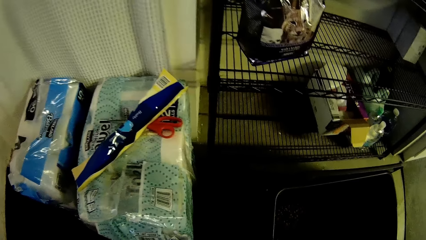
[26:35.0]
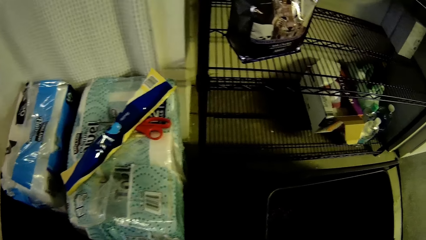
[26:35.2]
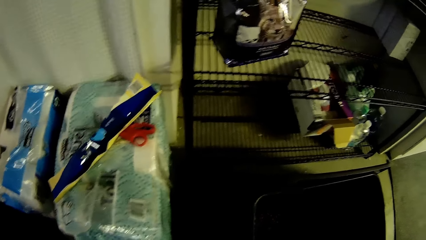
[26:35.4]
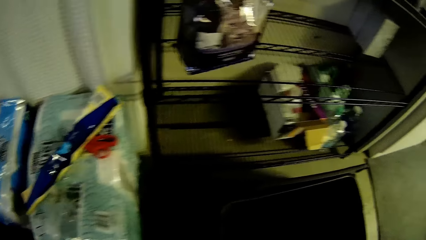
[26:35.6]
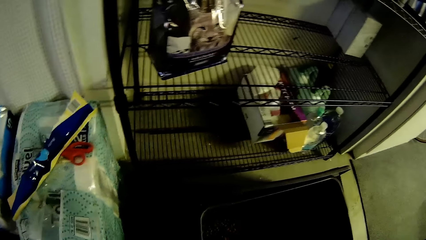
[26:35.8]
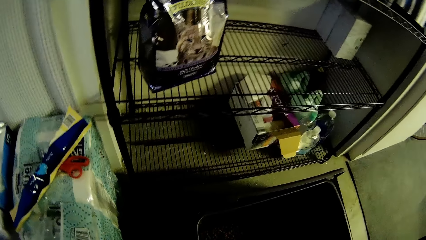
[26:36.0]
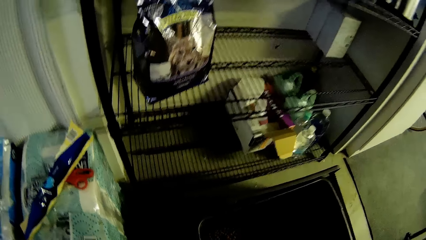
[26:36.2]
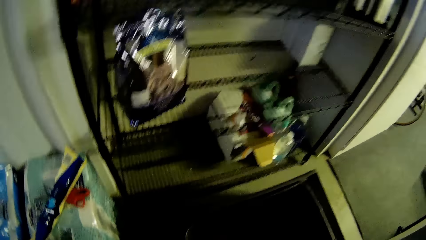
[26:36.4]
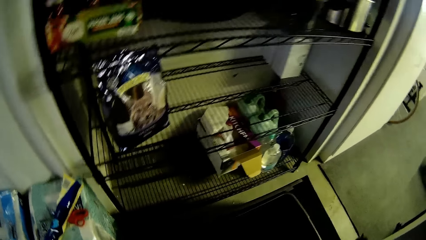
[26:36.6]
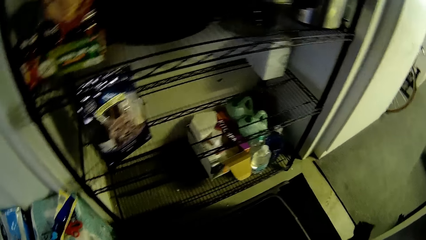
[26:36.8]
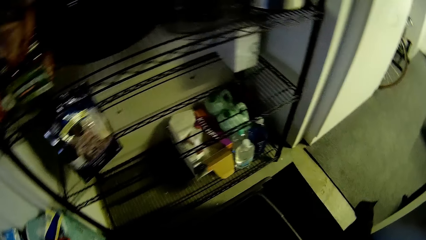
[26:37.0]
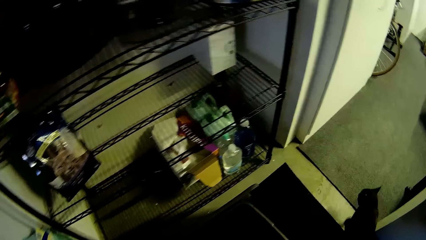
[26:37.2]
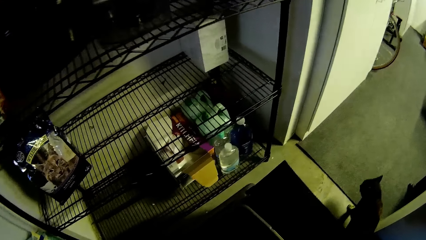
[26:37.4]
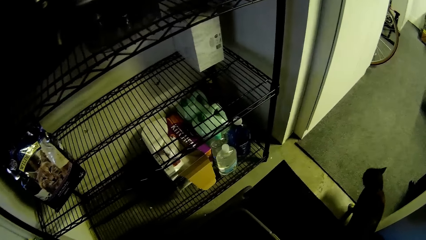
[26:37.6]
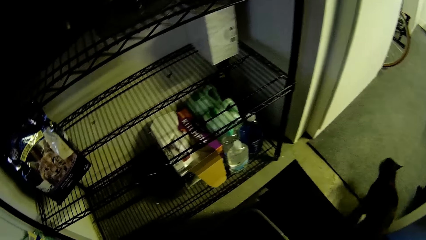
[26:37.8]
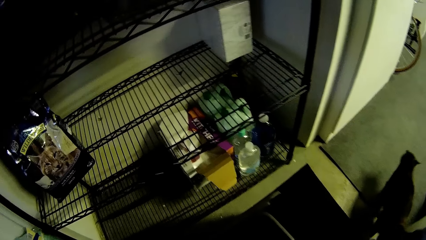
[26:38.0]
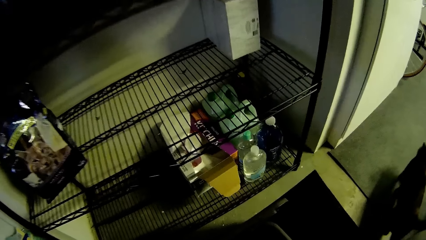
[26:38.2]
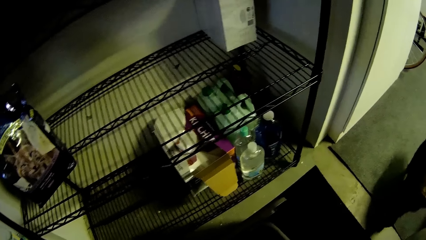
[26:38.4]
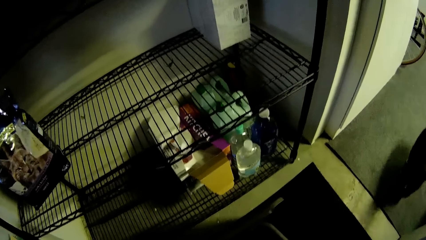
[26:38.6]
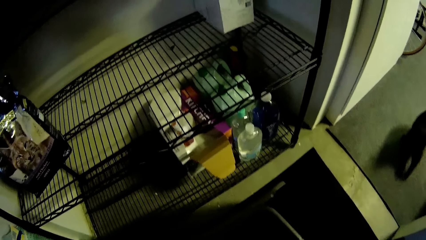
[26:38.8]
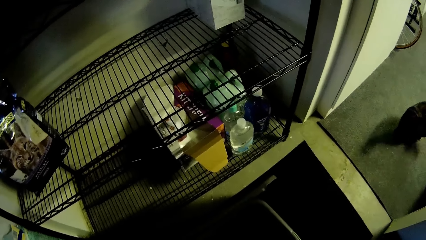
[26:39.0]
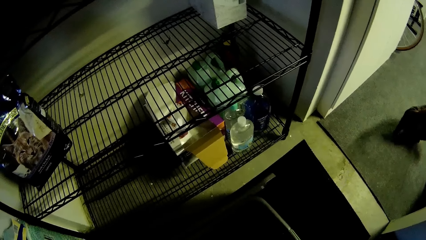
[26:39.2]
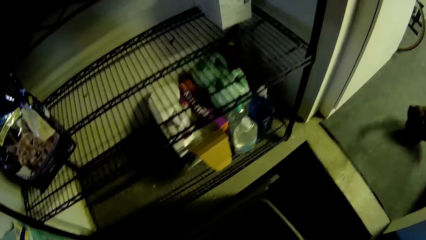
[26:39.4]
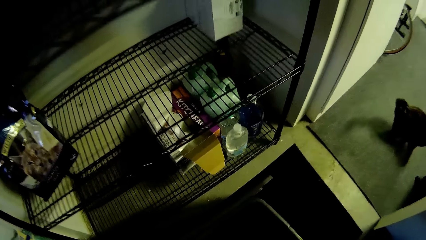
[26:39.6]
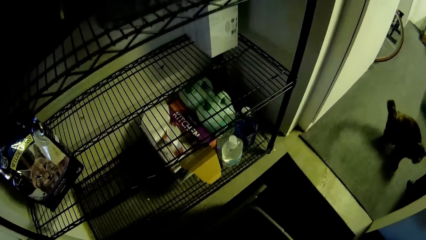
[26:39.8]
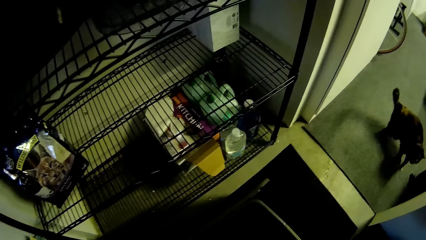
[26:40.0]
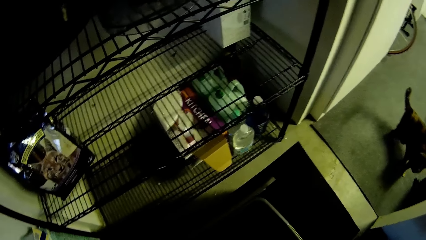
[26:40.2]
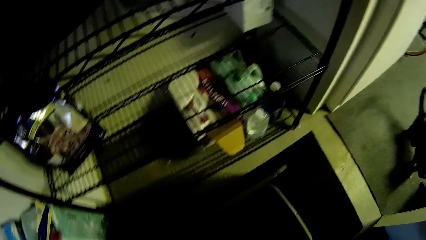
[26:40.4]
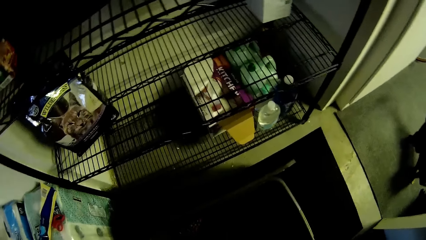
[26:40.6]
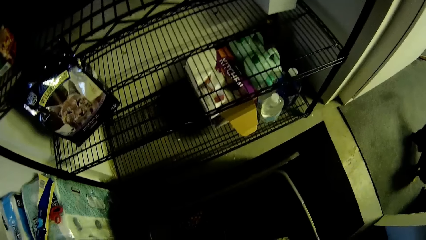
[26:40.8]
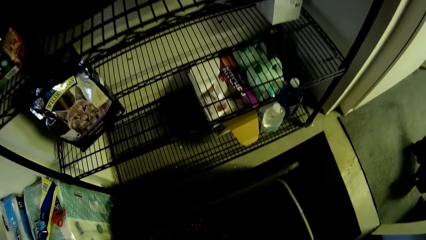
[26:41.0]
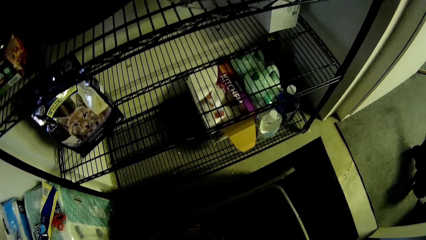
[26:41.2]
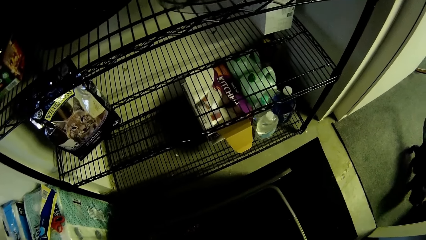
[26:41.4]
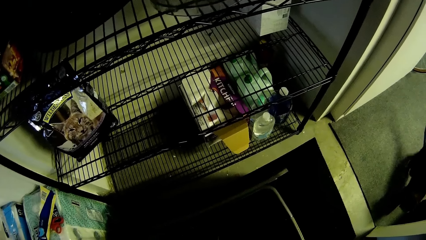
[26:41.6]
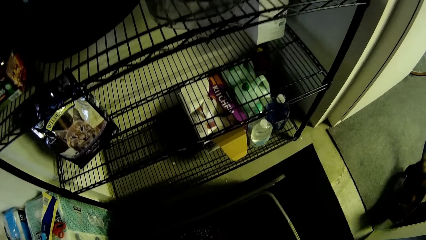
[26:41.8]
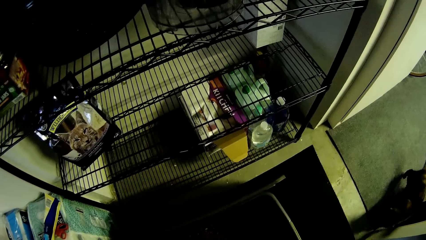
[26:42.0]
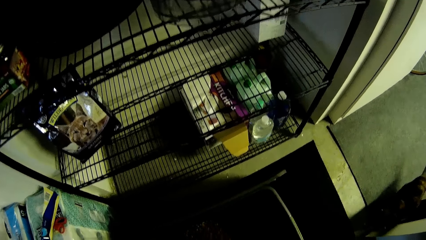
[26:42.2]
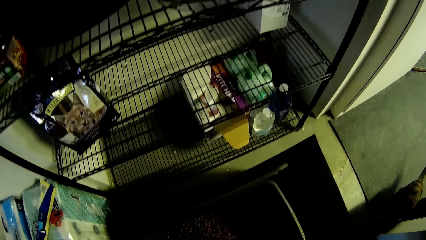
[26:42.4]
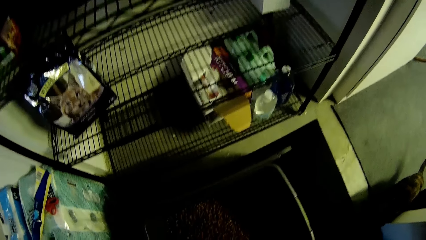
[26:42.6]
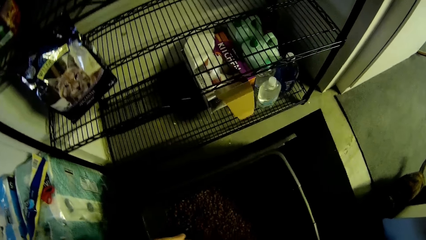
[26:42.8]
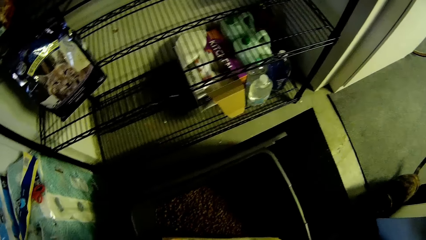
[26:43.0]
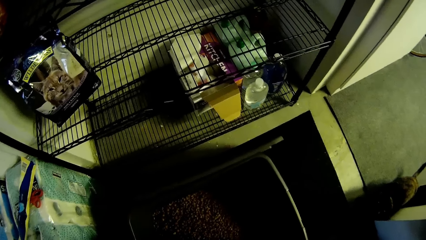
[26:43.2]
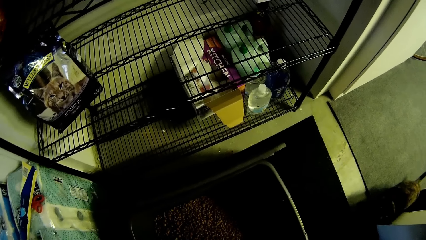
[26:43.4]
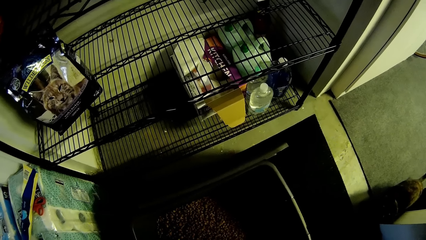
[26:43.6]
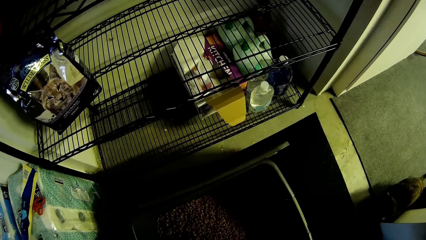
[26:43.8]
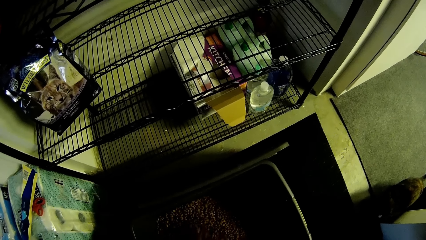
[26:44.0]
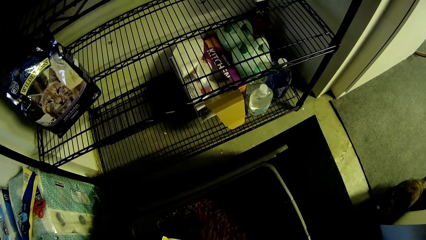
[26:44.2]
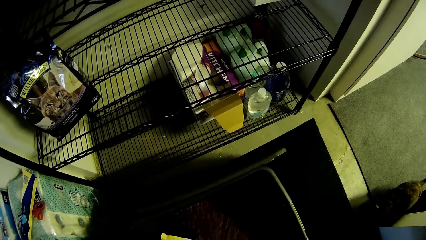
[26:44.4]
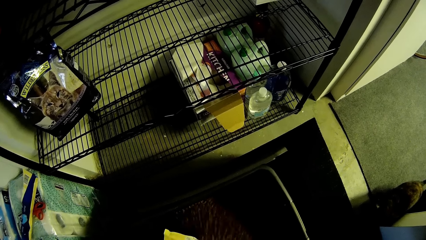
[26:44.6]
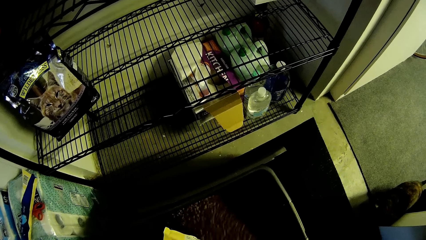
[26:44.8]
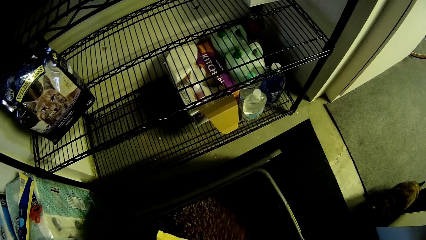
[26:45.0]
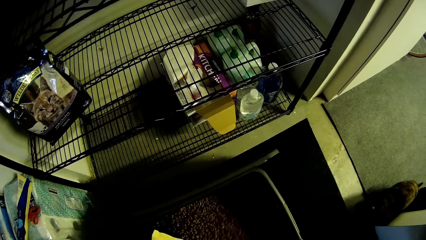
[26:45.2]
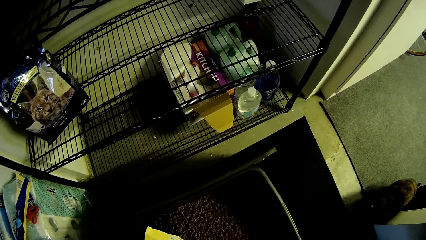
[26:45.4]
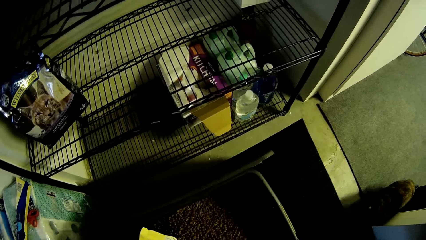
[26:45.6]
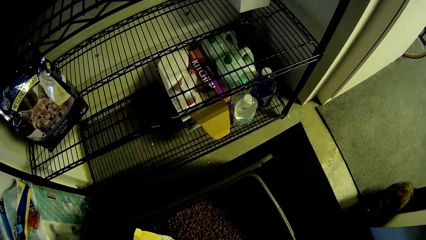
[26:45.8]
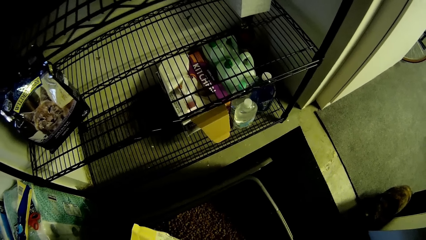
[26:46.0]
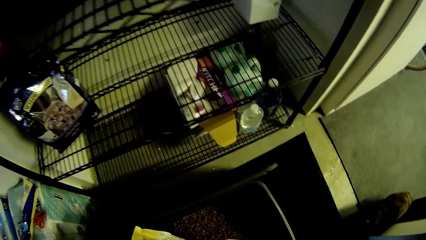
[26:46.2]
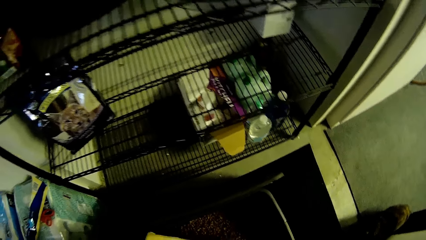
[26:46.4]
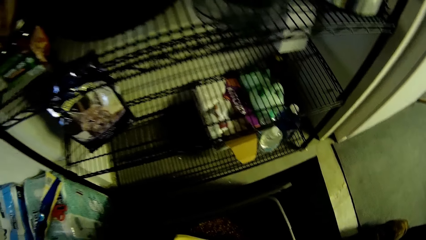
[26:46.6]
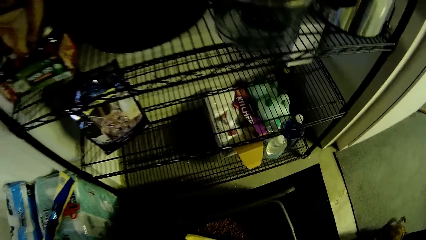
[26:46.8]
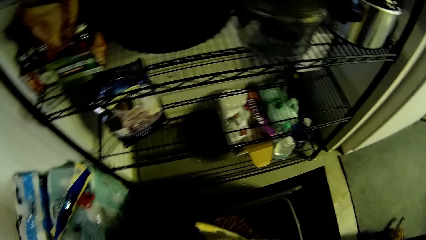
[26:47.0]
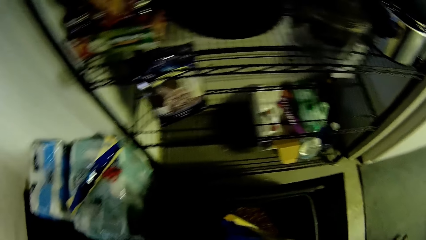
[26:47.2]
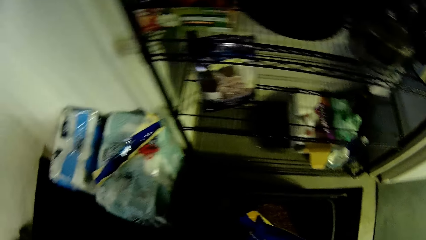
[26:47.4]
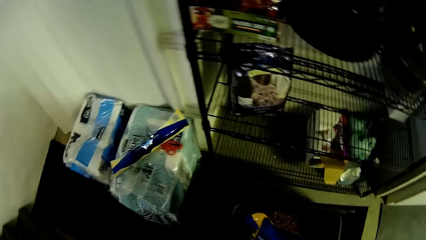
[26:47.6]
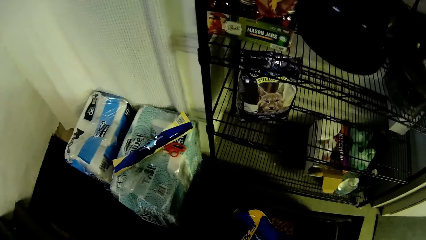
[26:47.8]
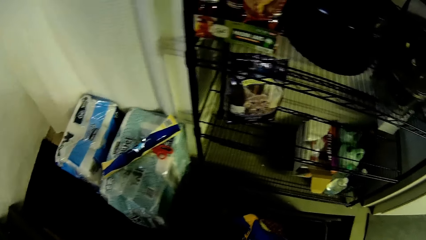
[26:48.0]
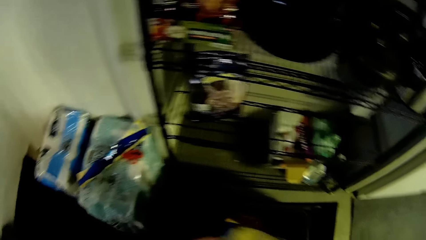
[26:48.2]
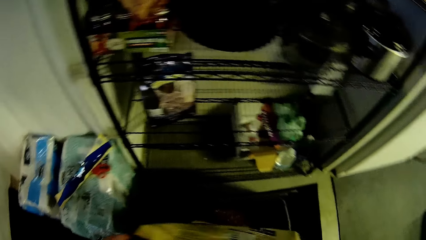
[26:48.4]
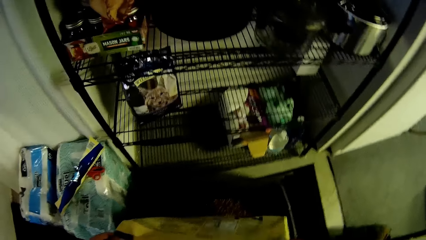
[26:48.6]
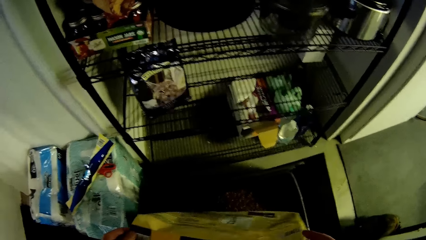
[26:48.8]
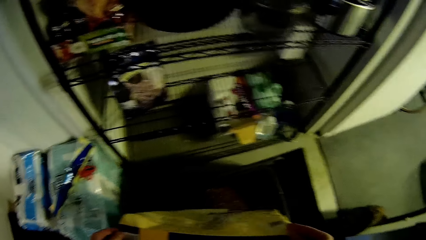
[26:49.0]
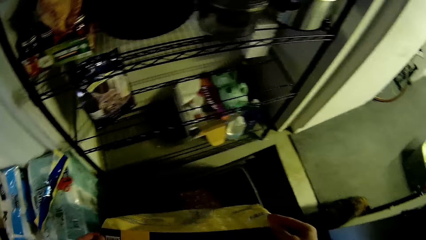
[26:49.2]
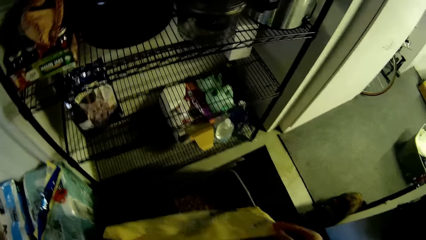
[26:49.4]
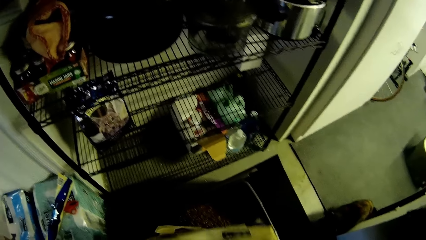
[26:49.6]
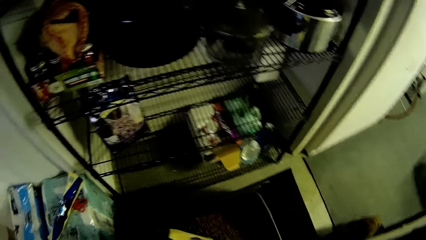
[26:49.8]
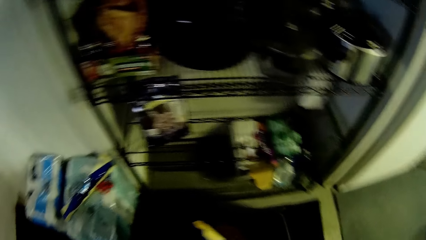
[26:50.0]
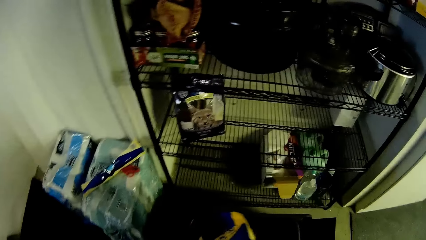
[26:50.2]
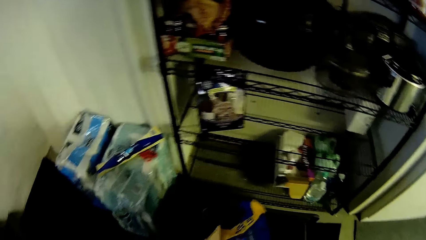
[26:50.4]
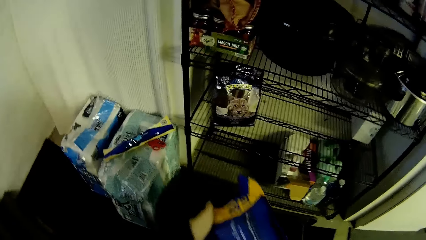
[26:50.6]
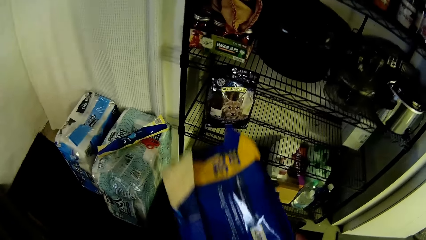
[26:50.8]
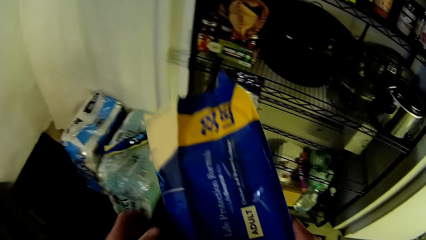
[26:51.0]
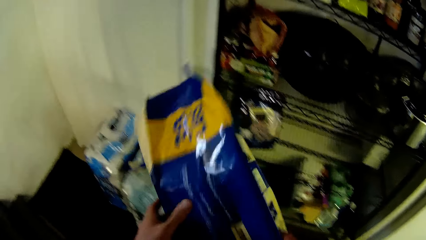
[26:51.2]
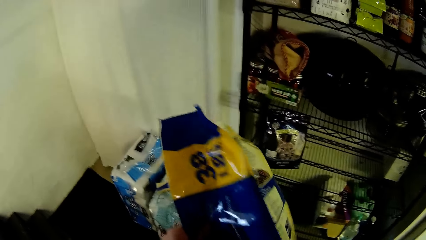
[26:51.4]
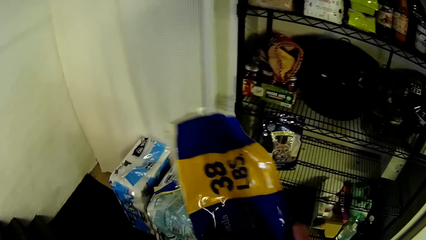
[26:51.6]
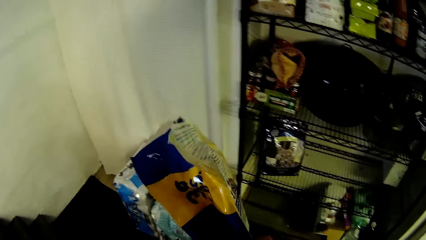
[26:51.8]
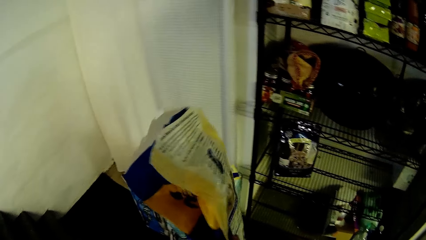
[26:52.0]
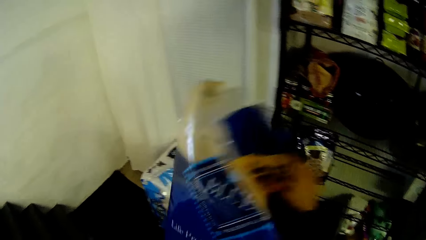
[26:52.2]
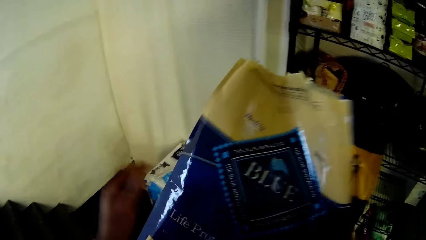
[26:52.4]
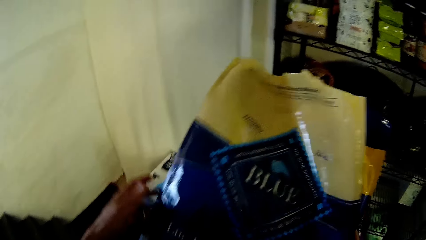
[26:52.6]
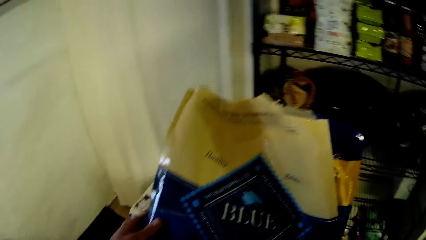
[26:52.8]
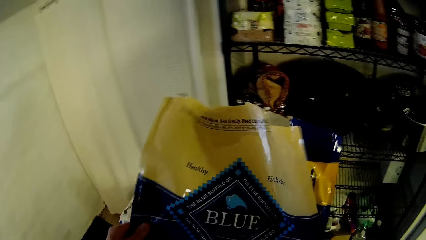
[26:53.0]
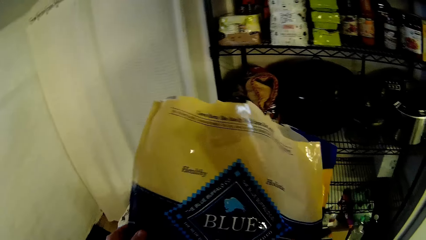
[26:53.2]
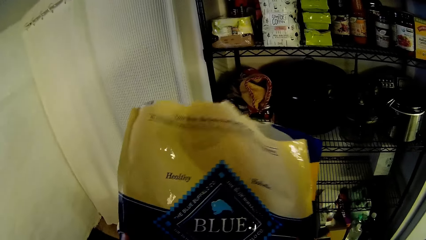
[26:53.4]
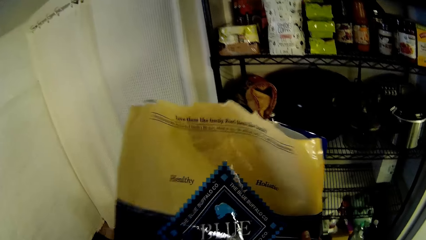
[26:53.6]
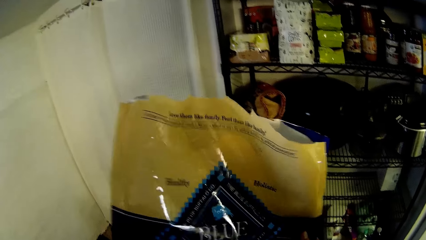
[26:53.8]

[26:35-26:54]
The camera wearer lifts something. A cat walks into the room from the storage room. The camera wearer pours something. The cat walks into the storage room from the room. The camera wearer pours dog food from the bag into a bucket with his hands. He holds the bag with his right hand. He folds the bag with his hands. He holds the bag with his hands.
